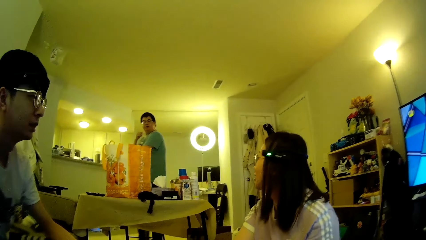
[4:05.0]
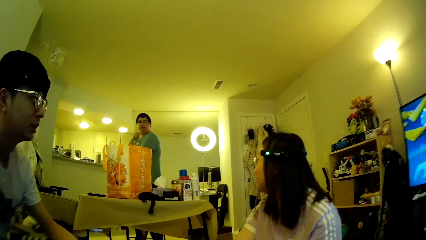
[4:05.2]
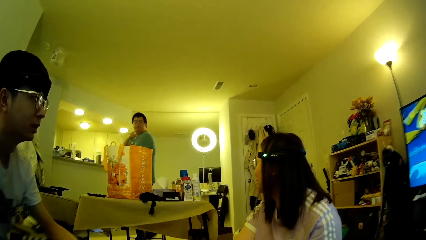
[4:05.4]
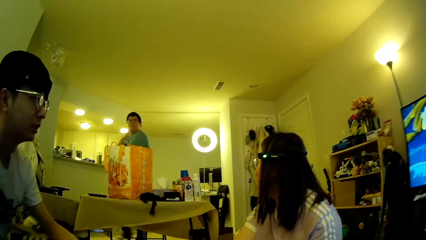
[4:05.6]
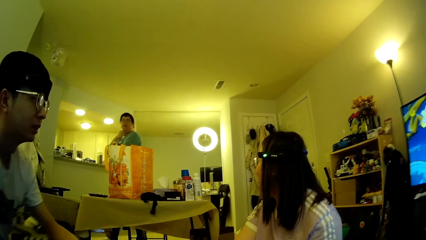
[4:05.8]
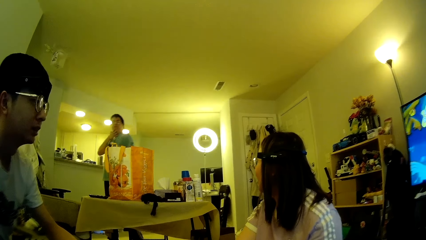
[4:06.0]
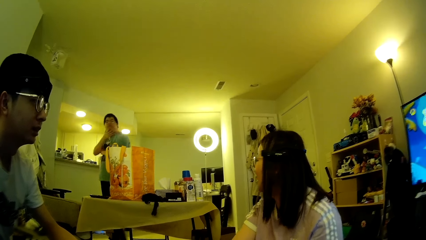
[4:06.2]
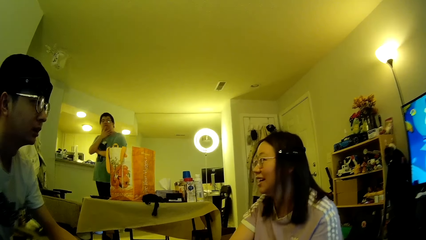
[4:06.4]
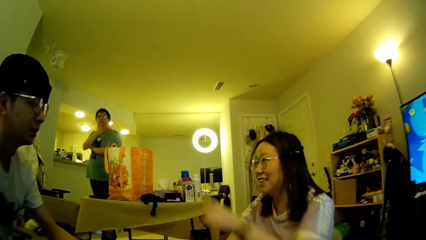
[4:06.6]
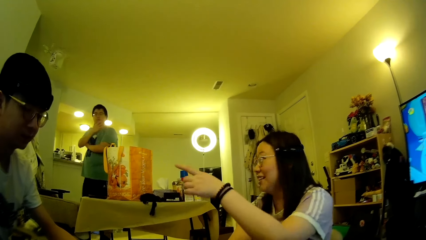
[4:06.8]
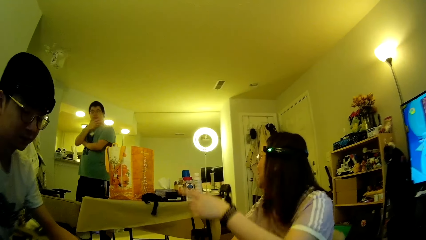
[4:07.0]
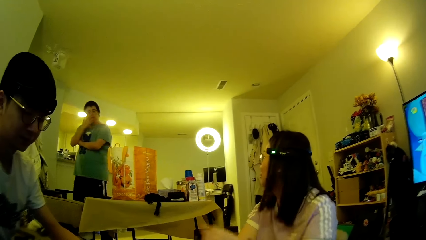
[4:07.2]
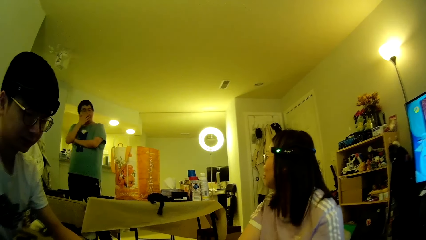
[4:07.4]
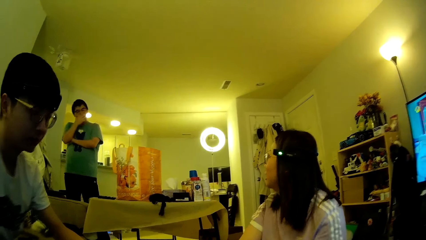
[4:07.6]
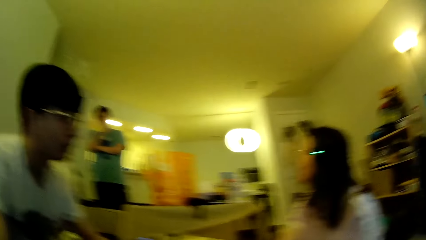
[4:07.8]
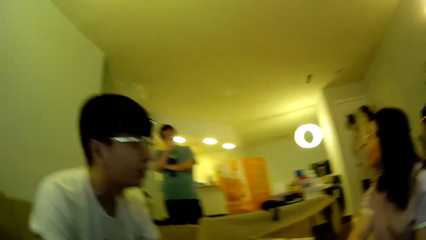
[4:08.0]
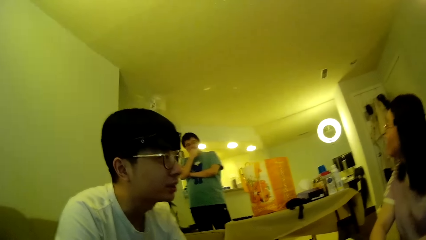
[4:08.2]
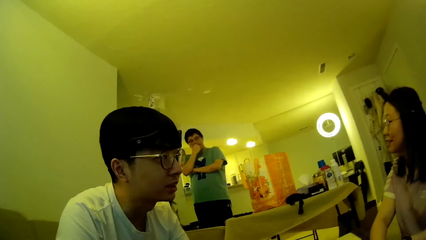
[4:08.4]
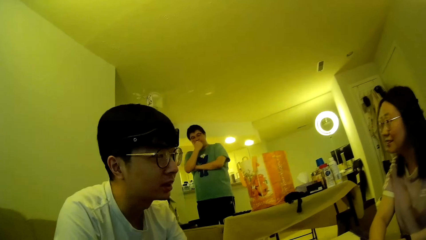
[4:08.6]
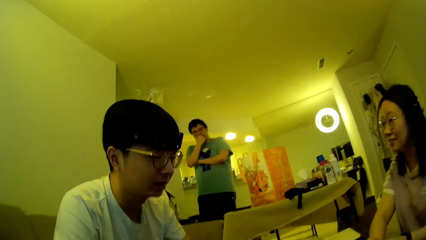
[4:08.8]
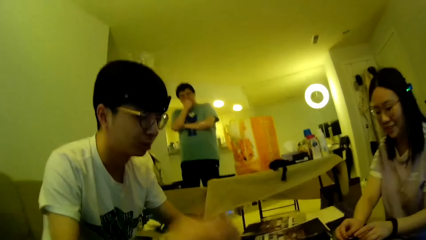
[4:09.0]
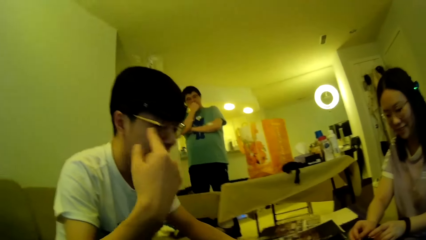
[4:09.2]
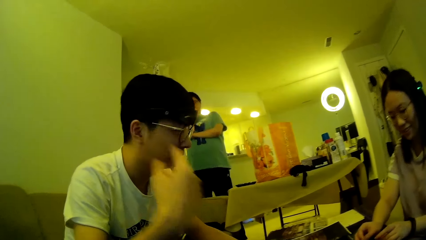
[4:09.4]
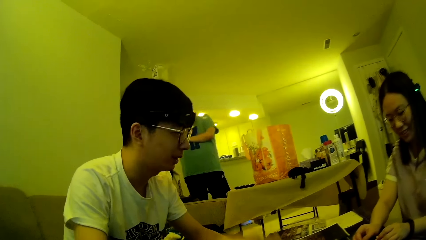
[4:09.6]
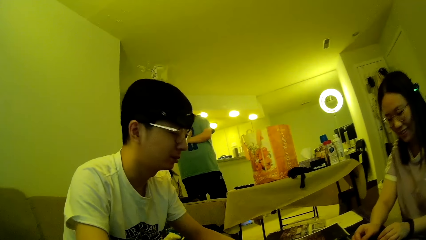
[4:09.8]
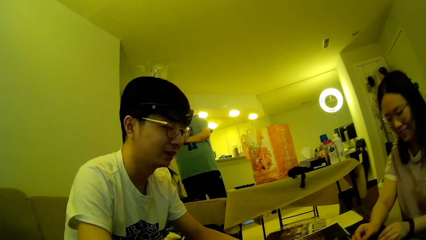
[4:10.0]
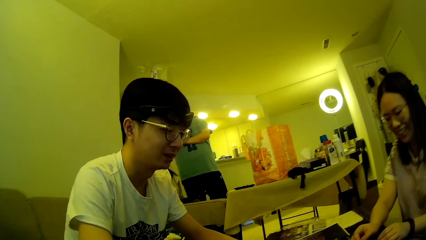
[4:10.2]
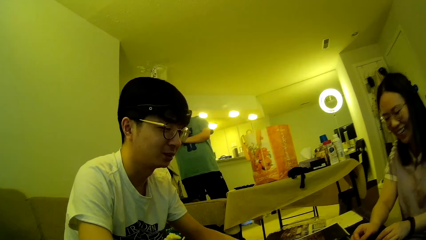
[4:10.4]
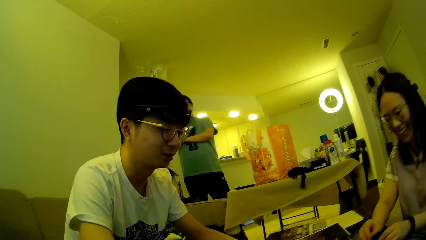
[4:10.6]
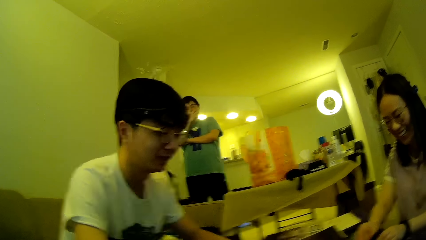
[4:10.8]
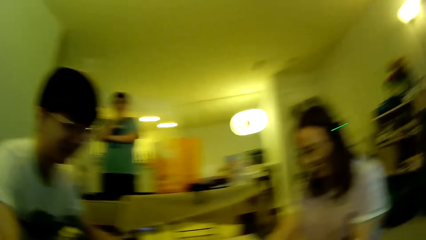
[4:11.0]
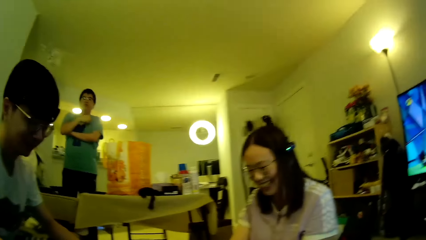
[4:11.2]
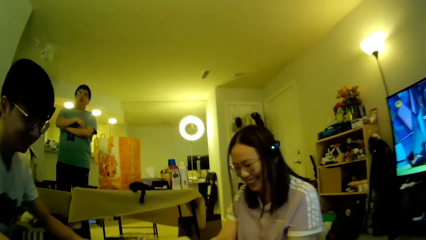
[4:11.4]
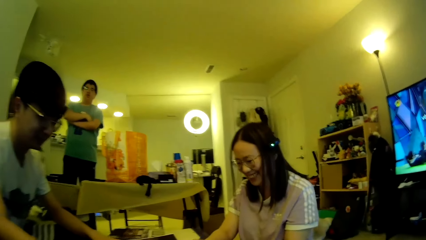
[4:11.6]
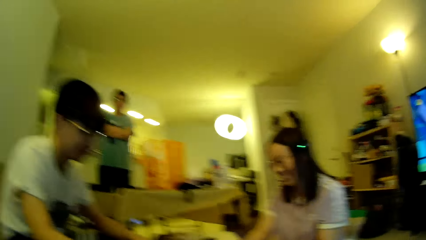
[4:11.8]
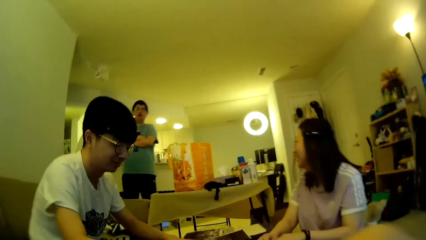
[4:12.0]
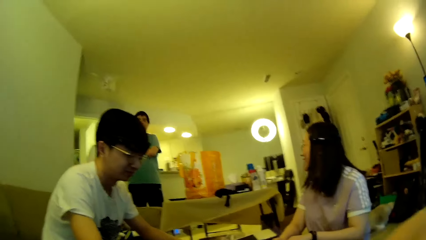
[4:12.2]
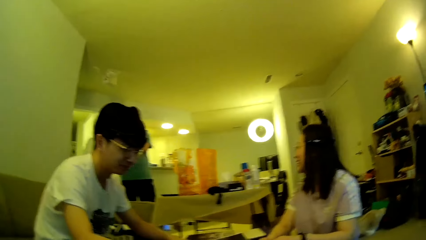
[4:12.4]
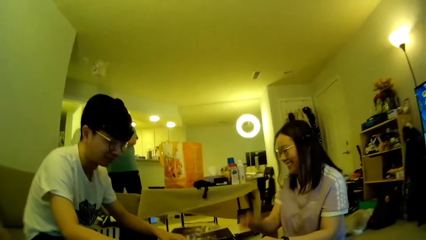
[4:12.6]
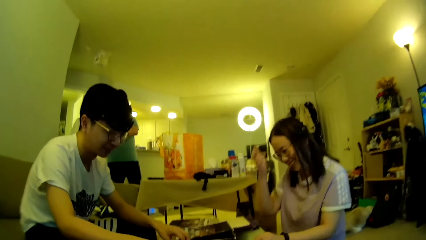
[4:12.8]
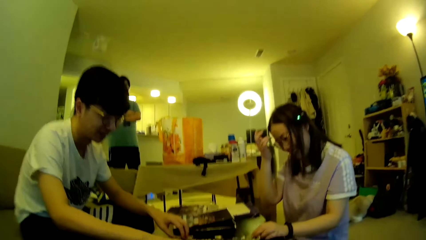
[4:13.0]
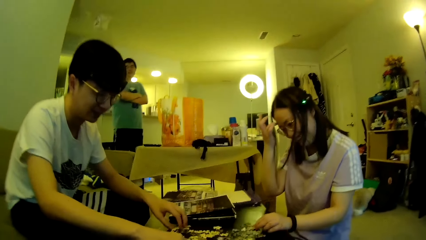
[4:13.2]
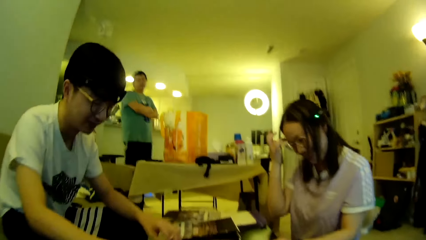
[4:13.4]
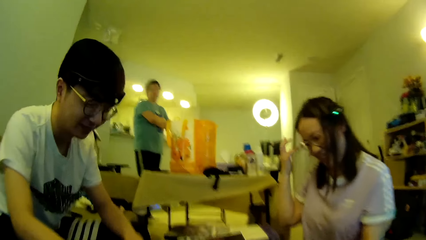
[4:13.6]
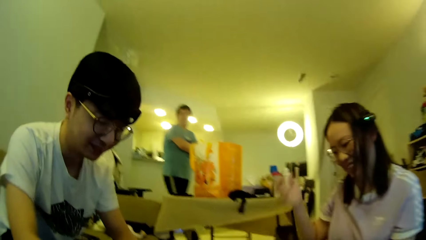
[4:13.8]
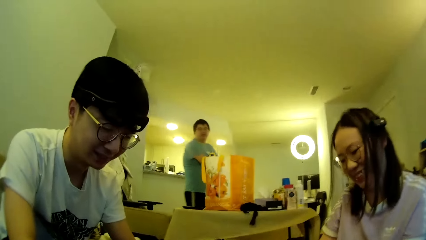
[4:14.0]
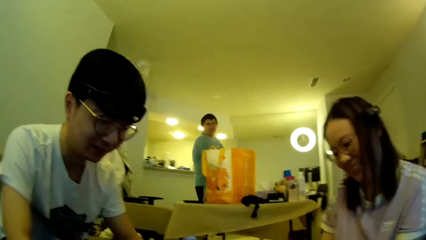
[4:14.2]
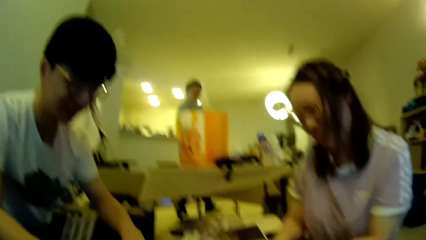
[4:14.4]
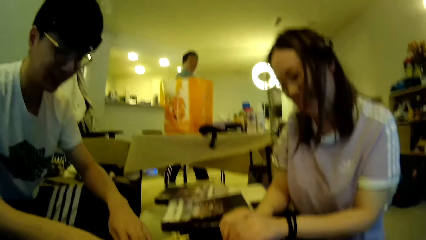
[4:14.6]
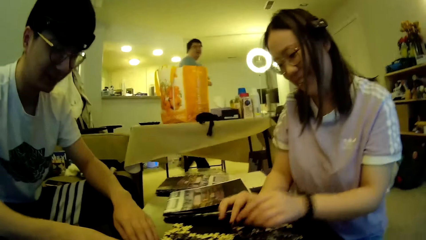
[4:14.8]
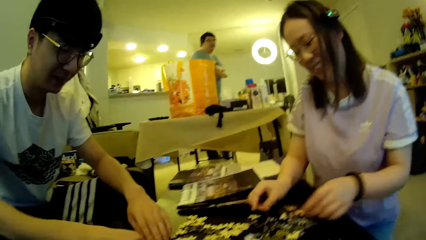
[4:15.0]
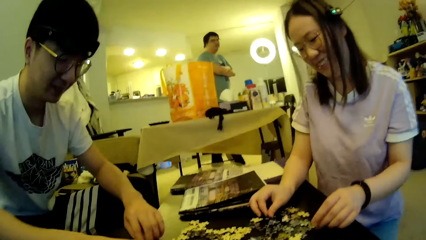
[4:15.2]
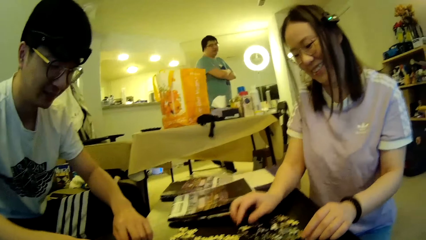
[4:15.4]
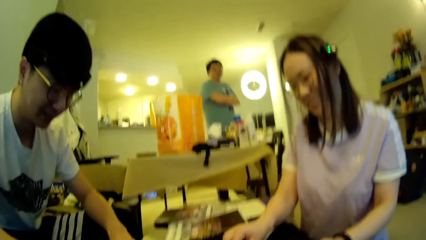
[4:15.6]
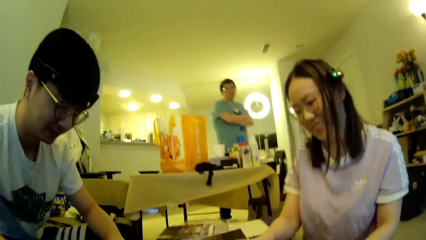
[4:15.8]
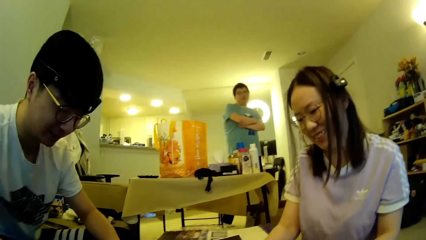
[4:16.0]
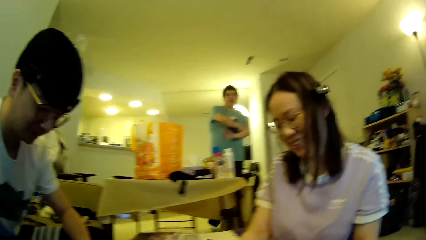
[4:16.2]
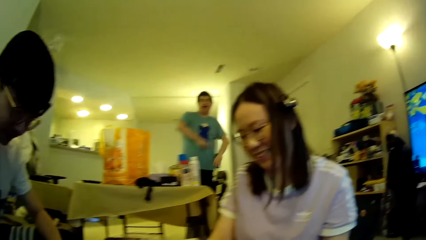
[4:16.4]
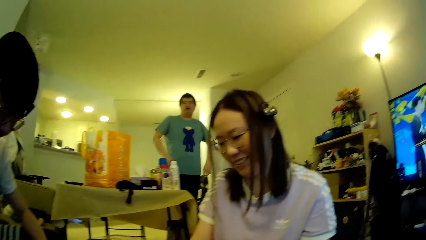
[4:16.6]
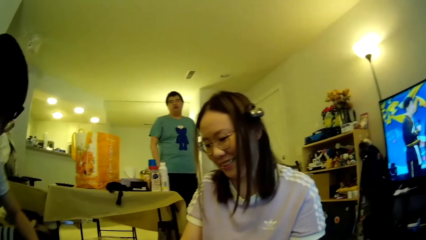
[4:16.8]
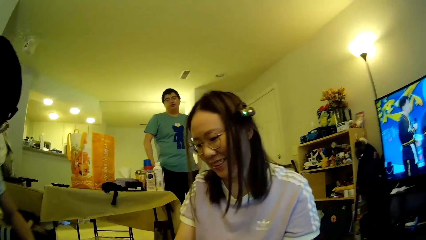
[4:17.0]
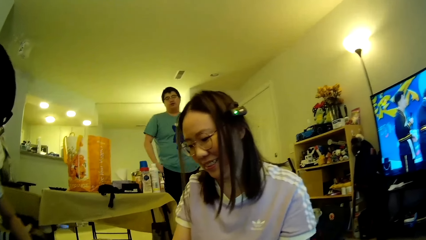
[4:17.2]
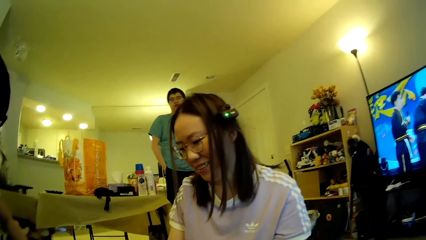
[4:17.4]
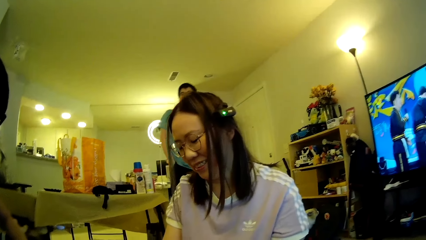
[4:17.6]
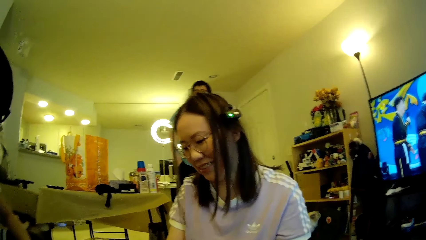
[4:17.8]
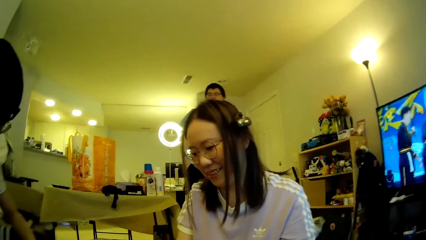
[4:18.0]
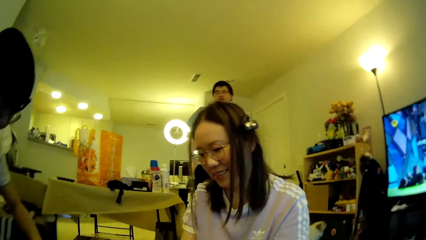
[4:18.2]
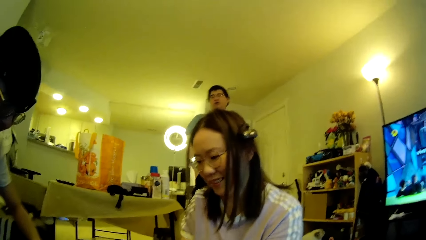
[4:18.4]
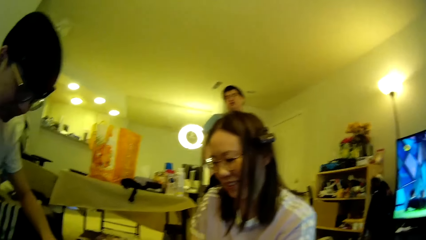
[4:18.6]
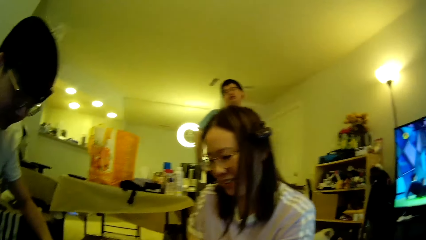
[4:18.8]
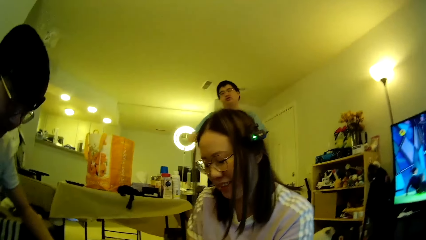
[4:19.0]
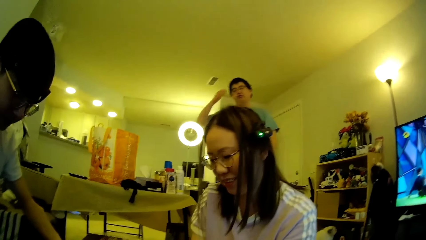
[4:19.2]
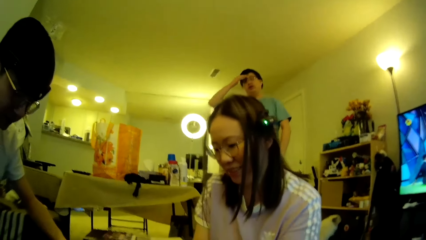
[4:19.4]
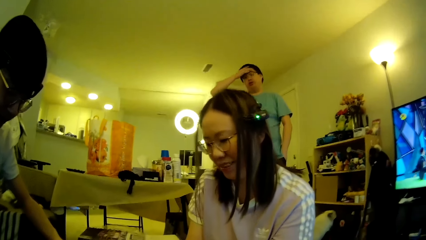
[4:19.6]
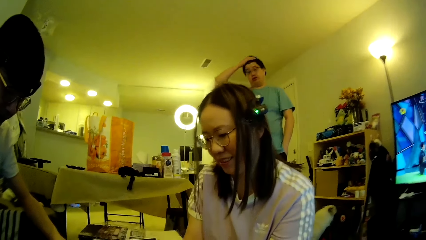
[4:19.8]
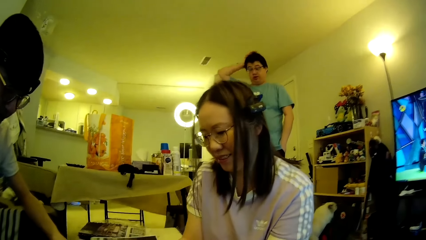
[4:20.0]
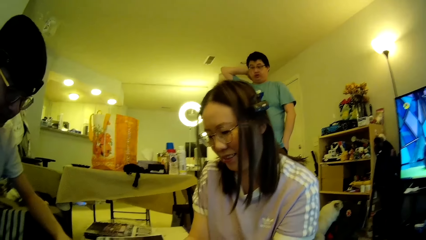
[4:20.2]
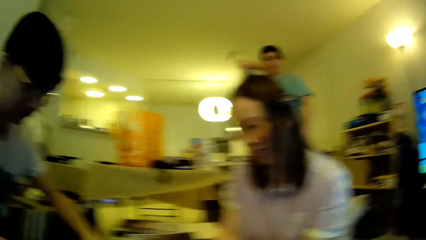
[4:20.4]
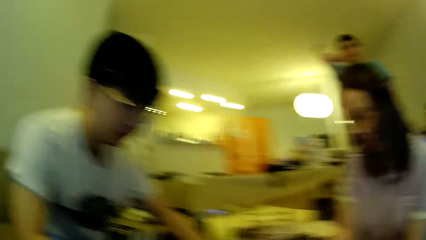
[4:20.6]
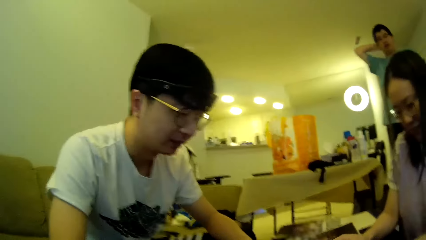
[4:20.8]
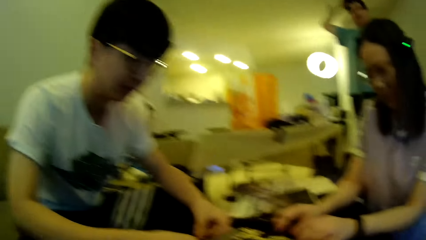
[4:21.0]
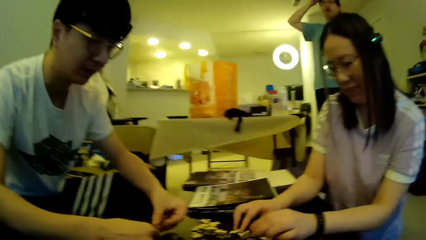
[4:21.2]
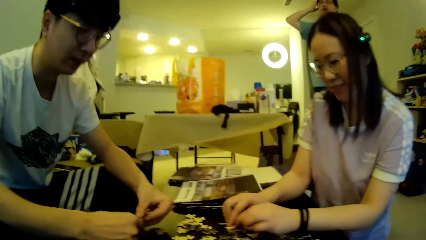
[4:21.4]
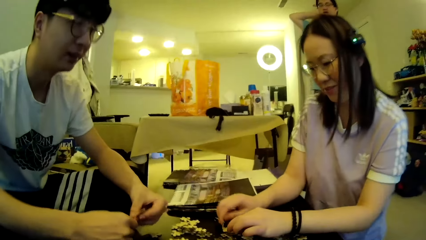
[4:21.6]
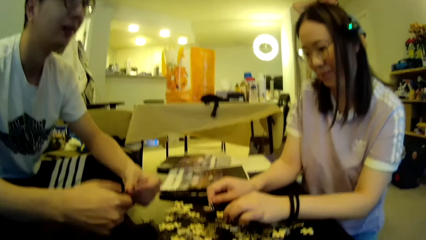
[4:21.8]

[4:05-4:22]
A lady looks towards a man. The lady looks around and moves the hand. The lady points towards another man. The camera wearer looks around. The lady looks around. The other man gestures using the right hand. The first man looks around. The camera wearer looks around. The first man holds the hands. The lady looks around. The lady adjusts her hair and touches the hair. The first man walks around in the house and steps forward. The lady moves the model pieces. The other man and the lady adjust the puzzle pieces on the table. The first man puts the hands in the pocket and adjusts the hands. The camera wearer looks around. The first man touches the hair and adjusts the hair using the right hand. The camera wearer looks around. The other man picks up the model pieces.
